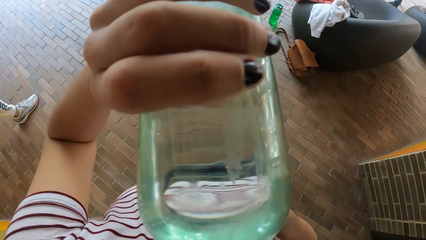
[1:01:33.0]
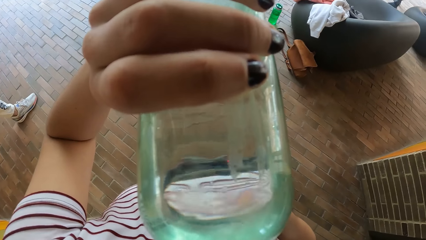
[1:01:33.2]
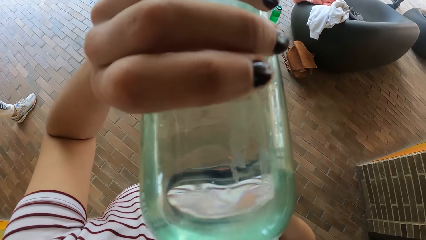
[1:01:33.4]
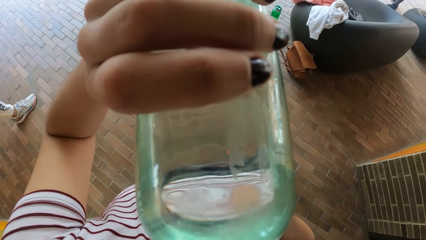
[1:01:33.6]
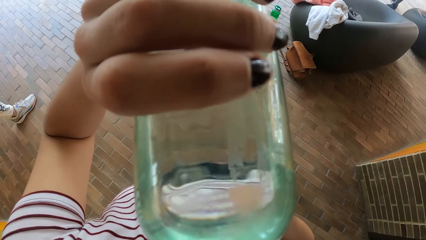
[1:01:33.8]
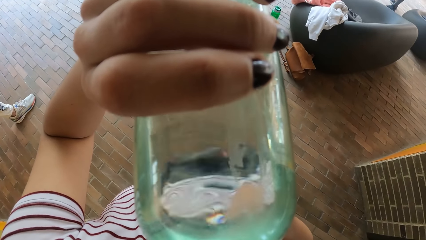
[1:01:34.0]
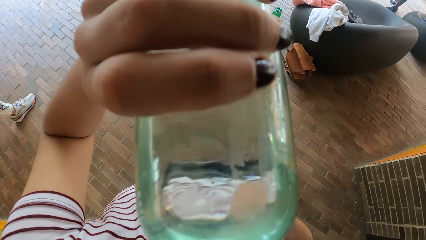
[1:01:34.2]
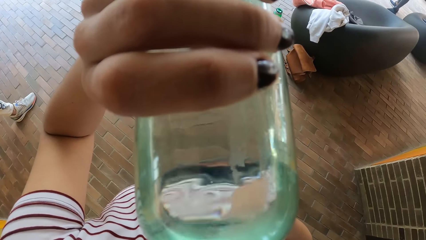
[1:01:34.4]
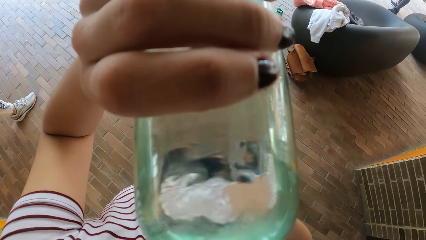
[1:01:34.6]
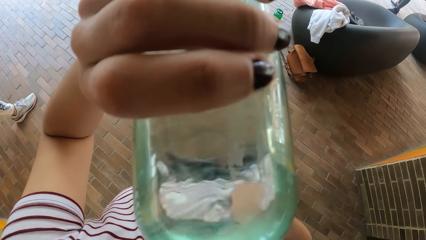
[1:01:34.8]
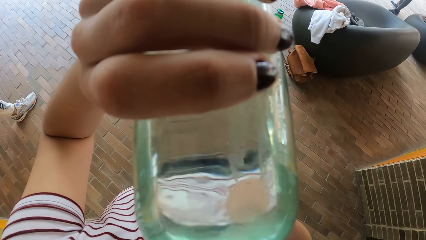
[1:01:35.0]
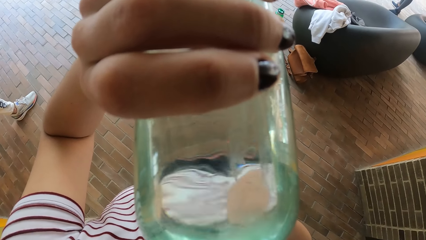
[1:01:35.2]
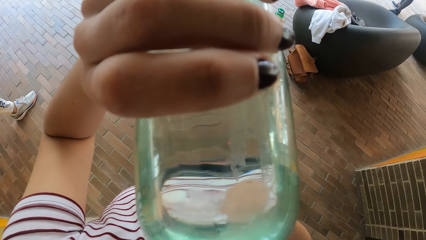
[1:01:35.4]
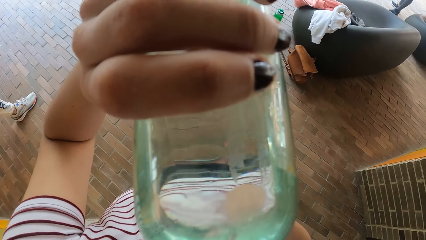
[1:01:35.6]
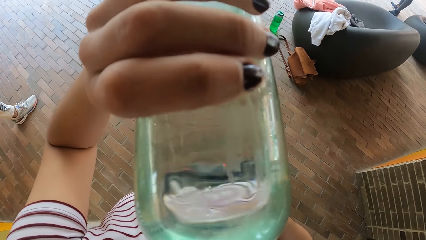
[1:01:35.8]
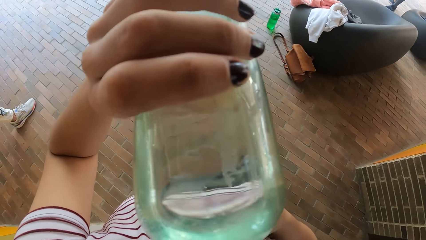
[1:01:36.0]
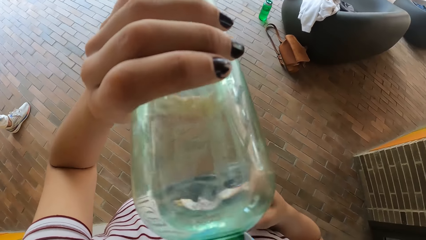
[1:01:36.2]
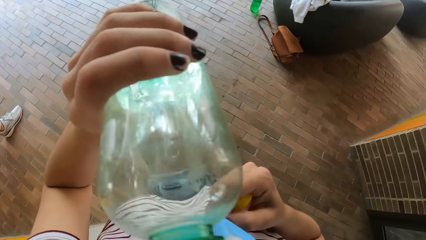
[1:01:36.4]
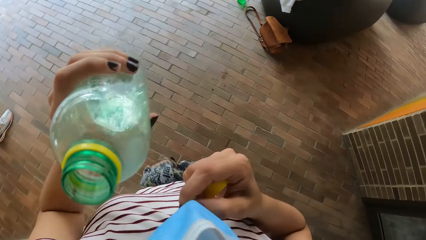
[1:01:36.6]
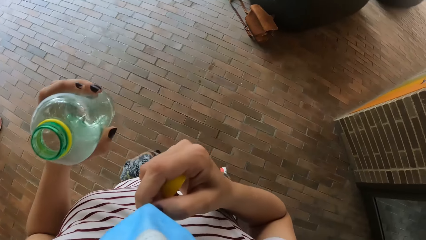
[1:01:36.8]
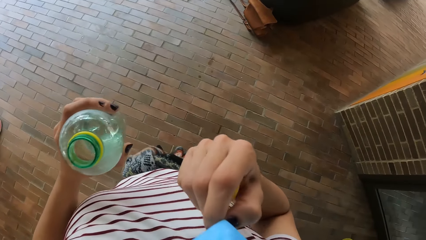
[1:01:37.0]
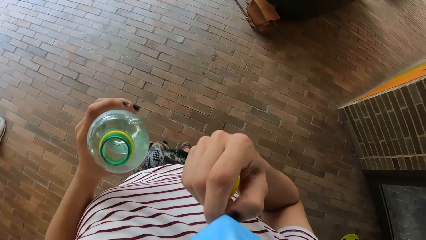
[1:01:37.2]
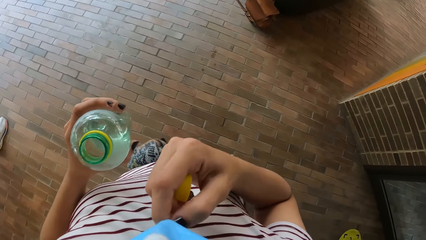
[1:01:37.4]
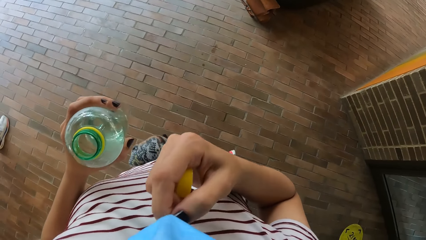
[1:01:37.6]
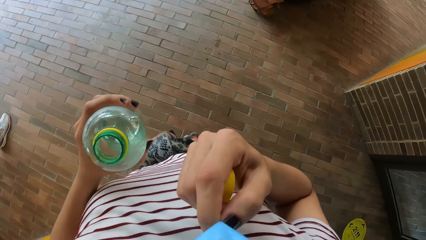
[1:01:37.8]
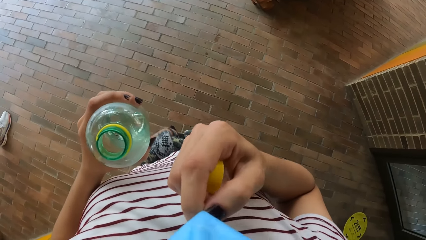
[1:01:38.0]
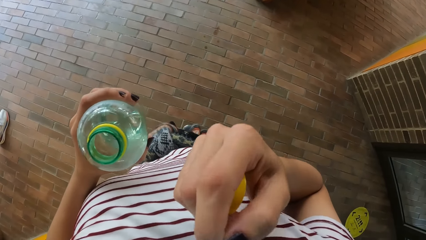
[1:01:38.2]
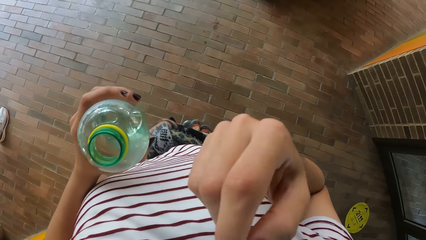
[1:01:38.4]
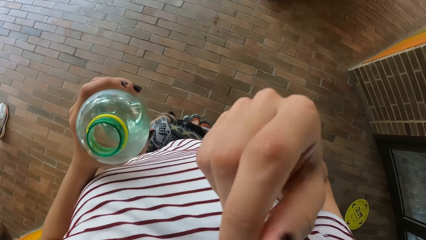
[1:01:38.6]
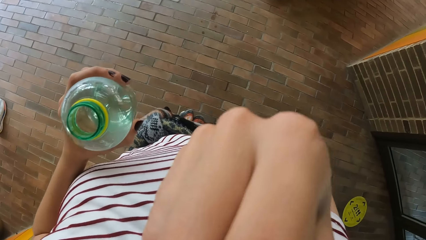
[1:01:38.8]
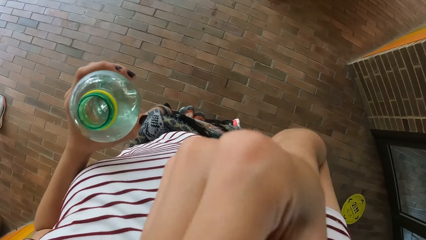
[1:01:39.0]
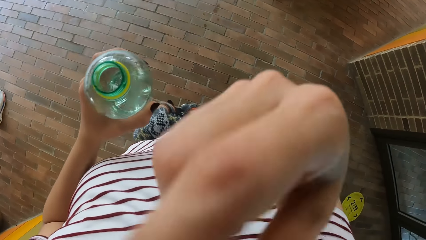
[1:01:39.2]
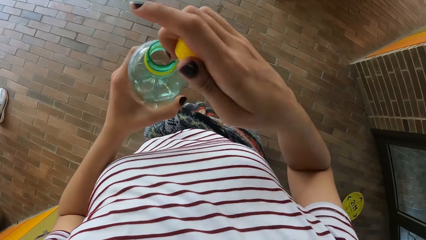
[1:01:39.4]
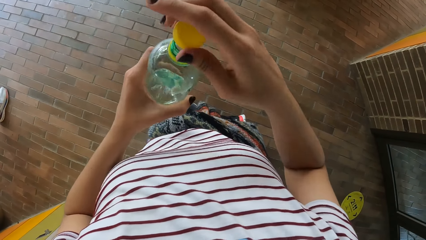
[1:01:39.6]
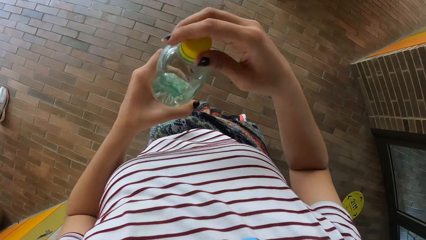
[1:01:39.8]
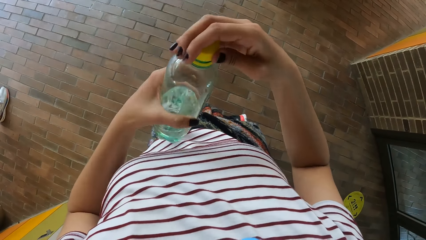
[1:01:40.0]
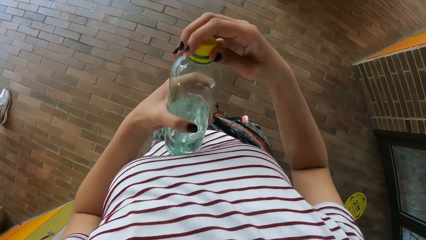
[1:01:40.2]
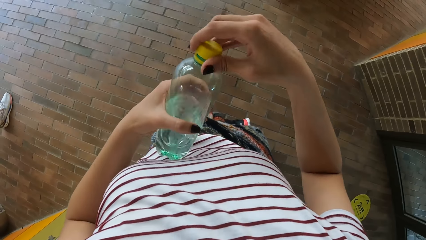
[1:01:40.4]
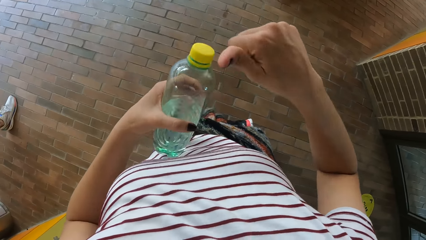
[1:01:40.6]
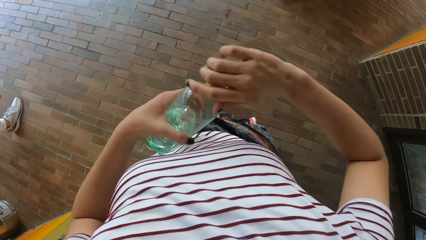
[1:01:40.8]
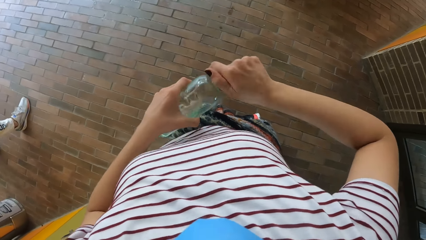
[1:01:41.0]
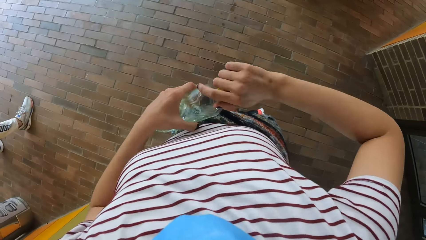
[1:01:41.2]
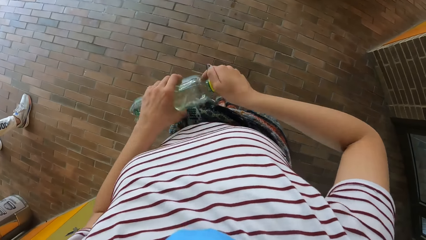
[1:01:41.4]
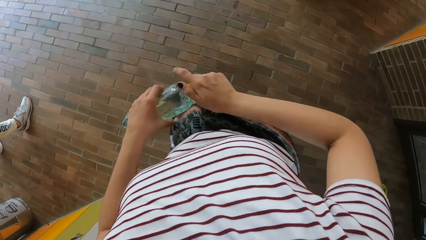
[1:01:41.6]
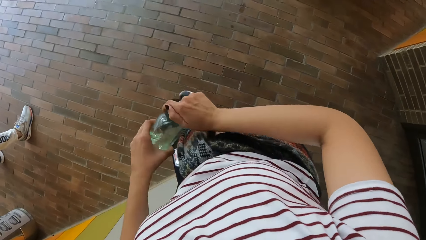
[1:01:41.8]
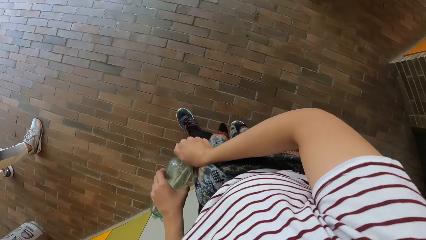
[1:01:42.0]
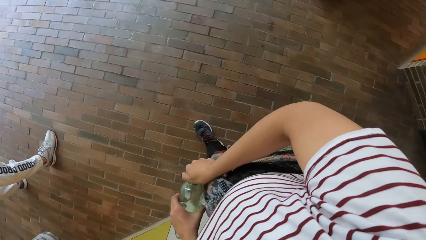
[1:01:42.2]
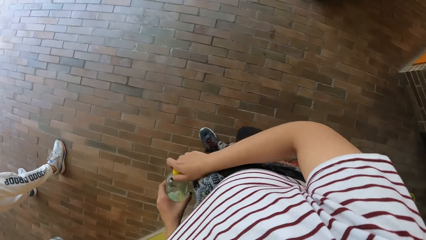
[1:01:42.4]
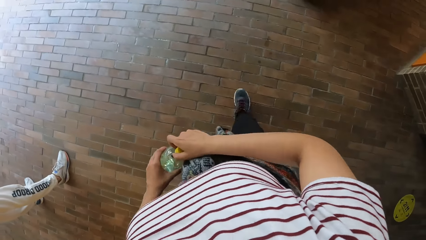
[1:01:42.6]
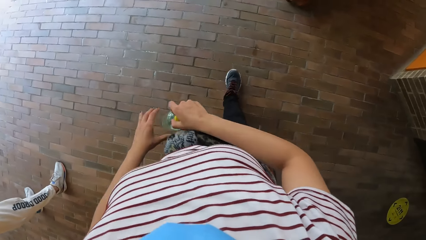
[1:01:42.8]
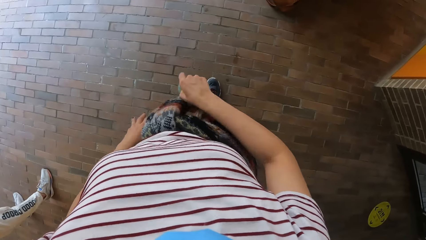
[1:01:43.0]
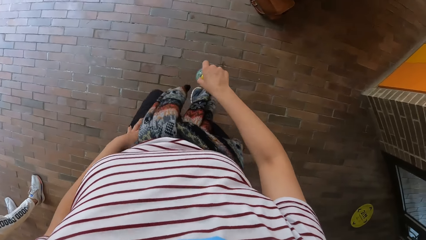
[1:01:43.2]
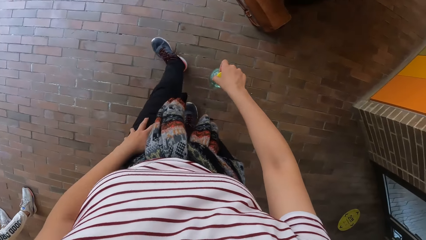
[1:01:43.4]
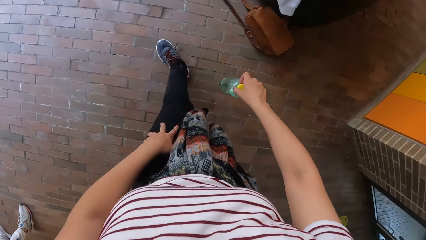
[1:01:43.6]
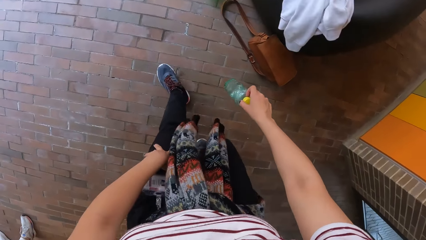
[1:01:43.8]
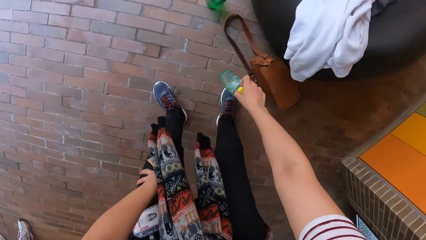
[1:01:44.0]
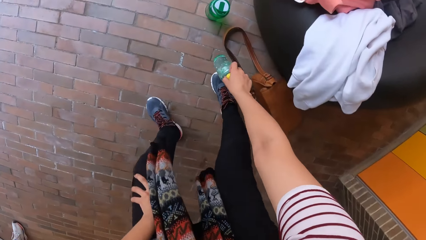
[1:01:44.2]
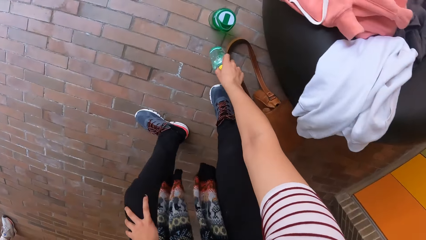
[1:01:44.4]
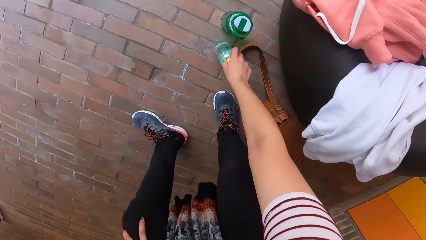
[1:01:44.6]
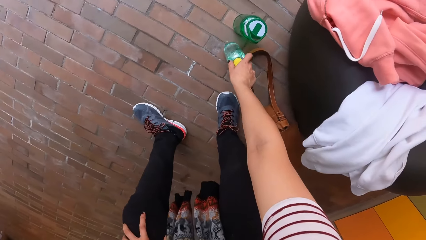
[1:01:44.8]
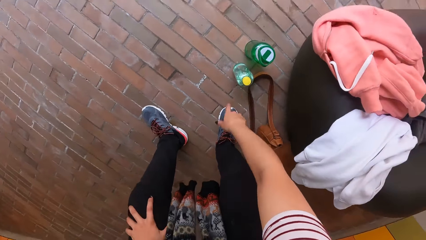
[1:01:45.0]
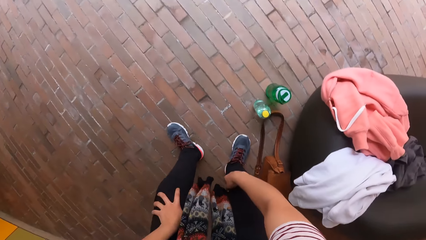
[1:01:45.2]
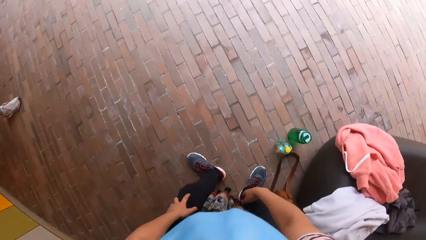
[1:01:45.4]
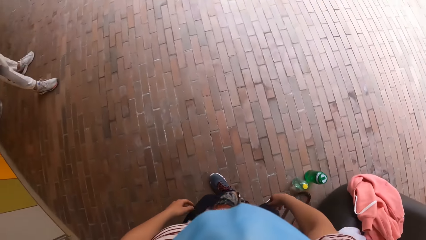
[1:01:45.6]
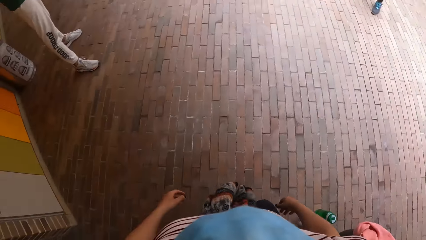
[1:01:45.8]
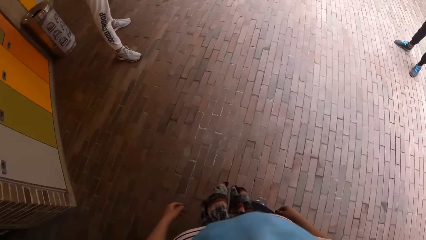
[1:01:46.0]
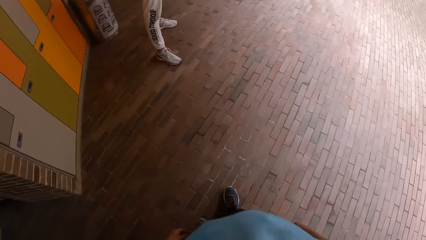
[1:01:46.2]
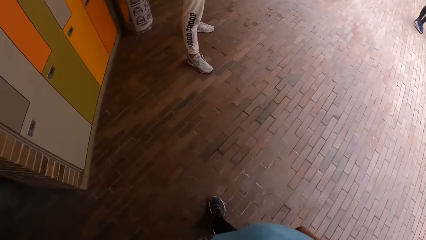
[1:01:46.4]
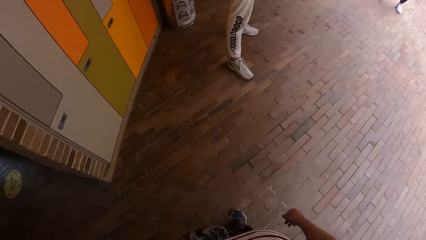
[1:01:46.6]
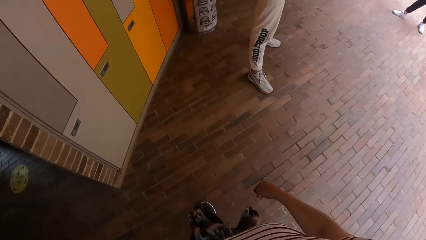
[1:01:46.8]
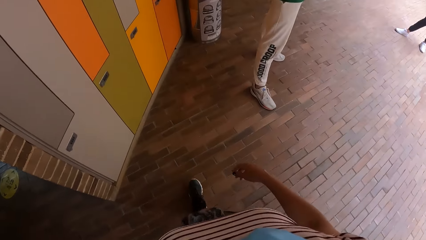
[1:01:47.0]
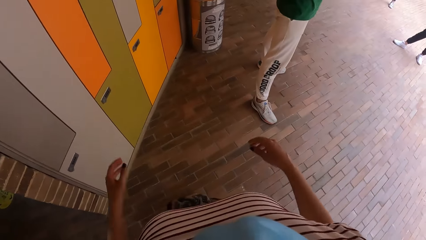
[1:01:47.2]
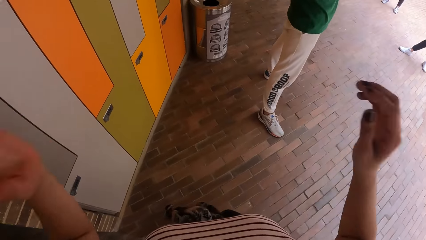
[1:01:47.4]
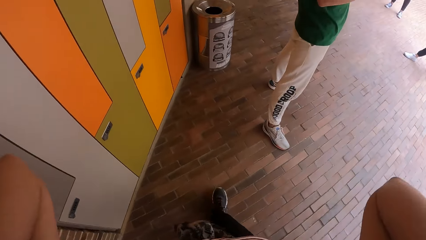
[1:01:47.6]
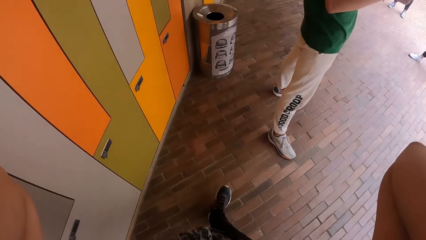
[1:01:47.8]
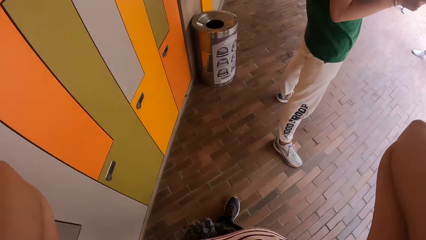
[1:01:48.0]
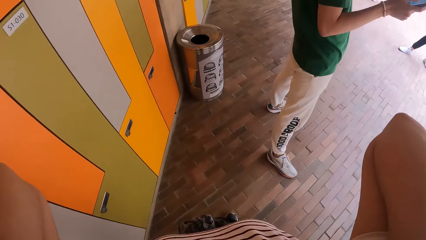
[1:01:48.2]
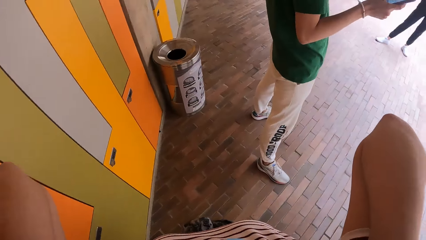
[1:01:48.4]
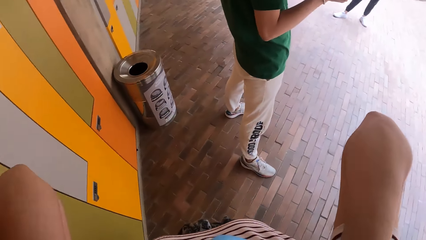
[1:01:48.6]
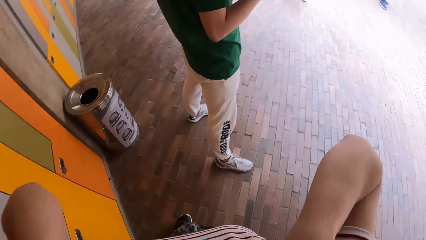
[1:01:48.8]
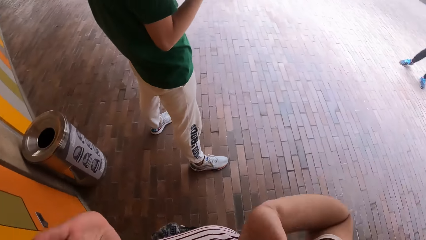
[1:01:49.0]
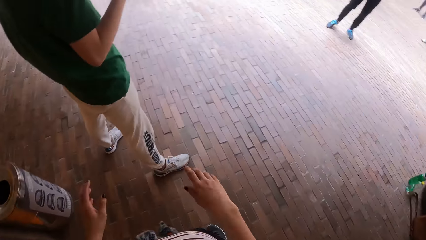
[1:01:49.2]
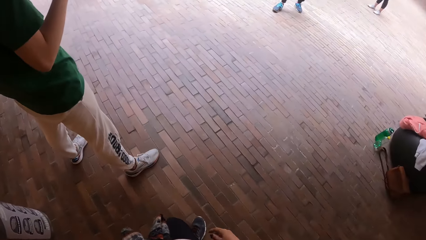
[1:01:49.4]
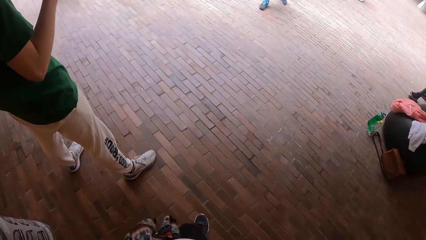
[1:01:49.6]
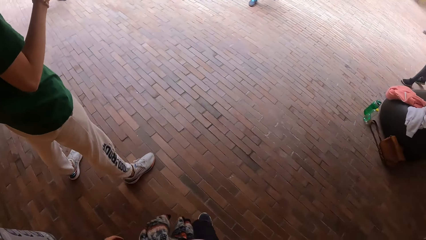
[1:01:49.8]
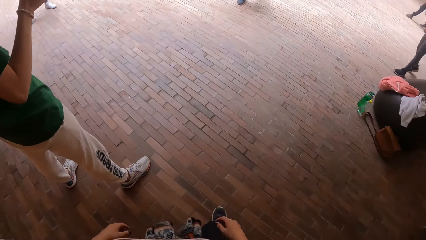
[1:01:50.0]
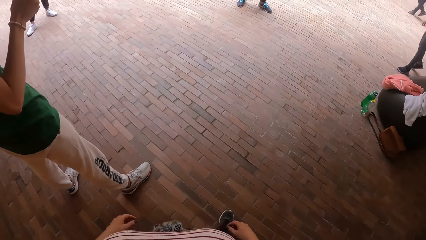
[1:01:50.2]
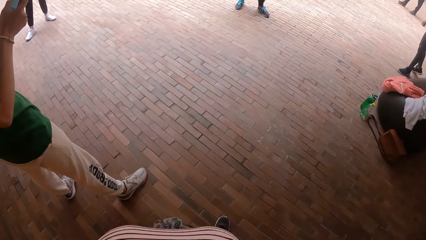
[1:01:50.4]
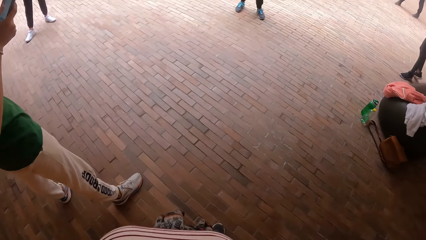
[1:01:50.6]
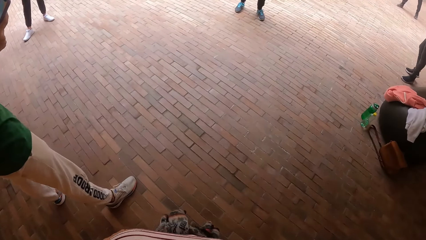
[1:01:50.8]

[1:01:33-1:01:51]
The camera wearer adjusts the nose mask on her face with her right hand. She holds the bottle. She covers the water bottle with the cover in her right hand. She walks. She drops the water bottle on the floor with her right hand. She walks. She raises both hands towards her hair. The man holds a phone with his right hand.
